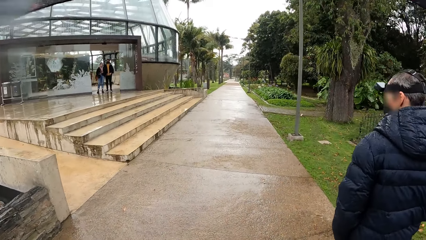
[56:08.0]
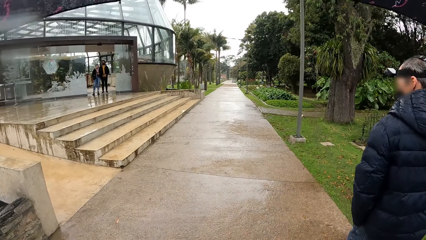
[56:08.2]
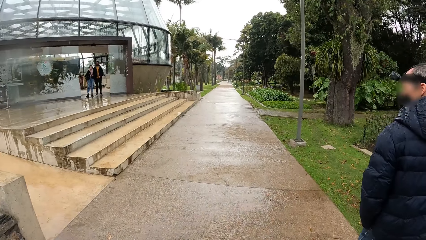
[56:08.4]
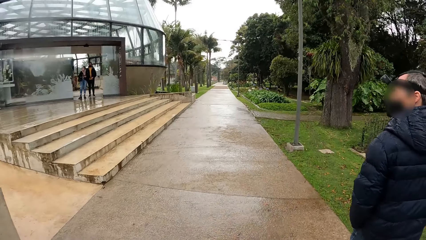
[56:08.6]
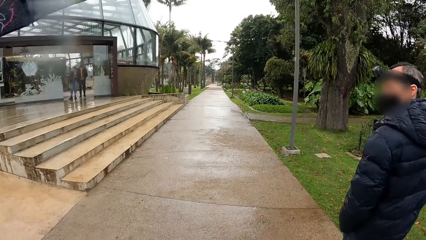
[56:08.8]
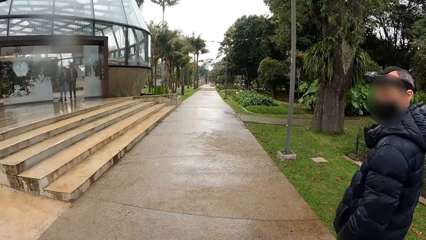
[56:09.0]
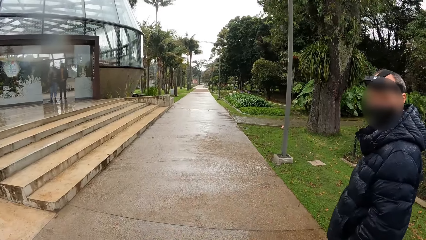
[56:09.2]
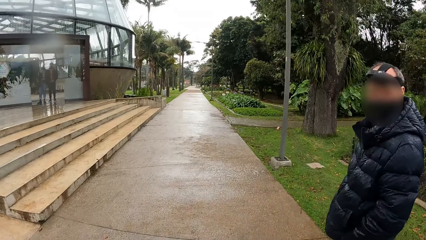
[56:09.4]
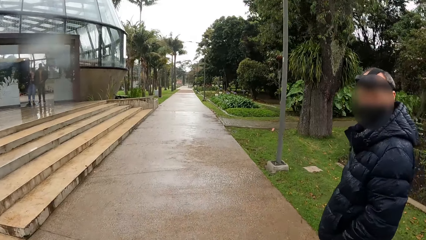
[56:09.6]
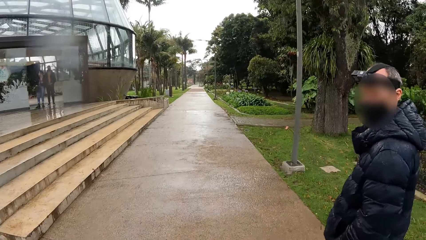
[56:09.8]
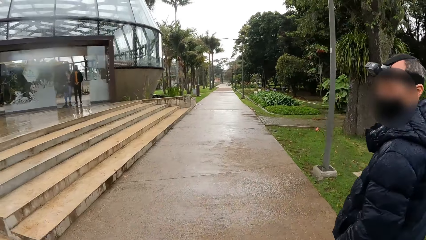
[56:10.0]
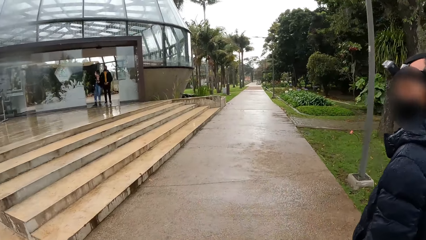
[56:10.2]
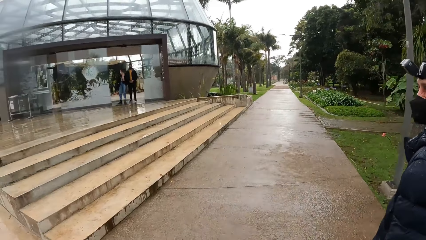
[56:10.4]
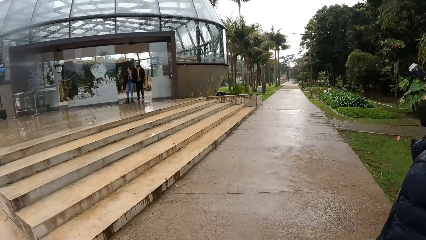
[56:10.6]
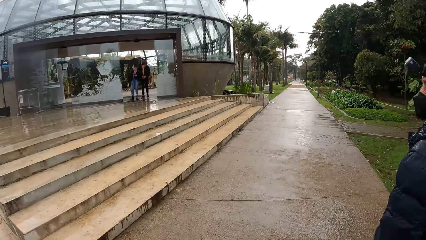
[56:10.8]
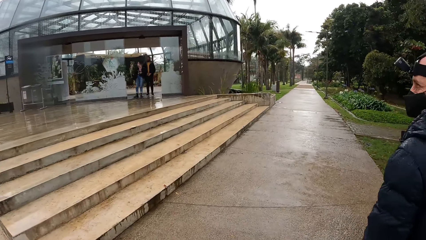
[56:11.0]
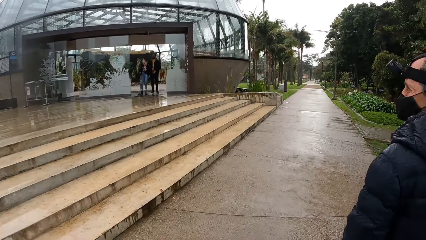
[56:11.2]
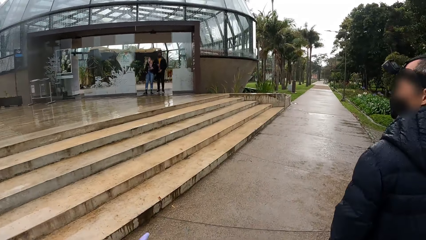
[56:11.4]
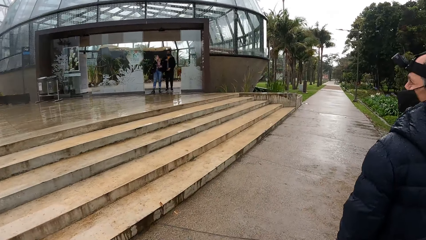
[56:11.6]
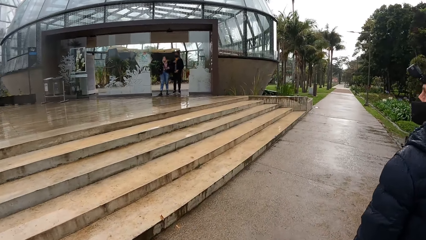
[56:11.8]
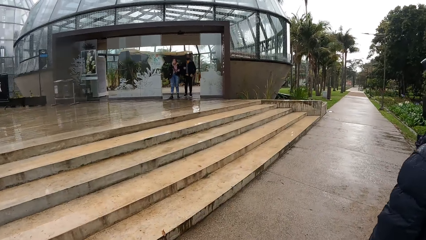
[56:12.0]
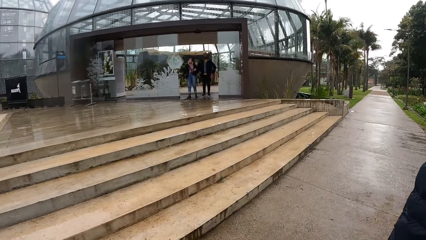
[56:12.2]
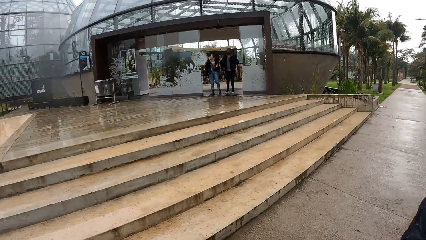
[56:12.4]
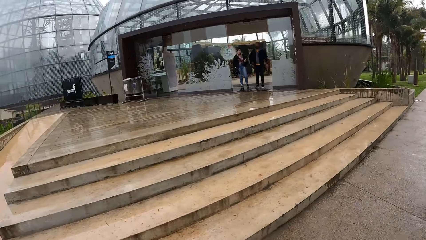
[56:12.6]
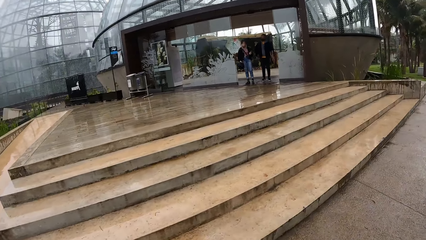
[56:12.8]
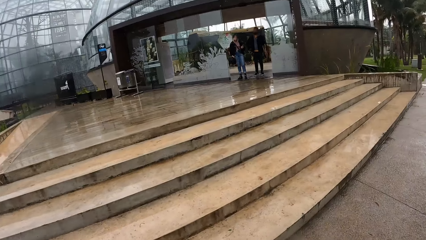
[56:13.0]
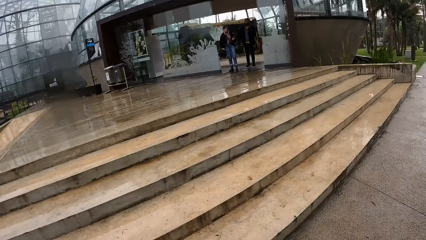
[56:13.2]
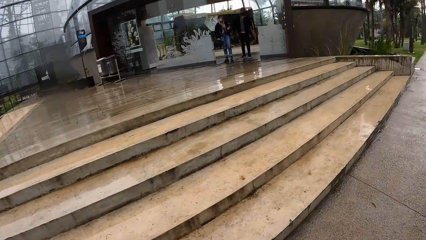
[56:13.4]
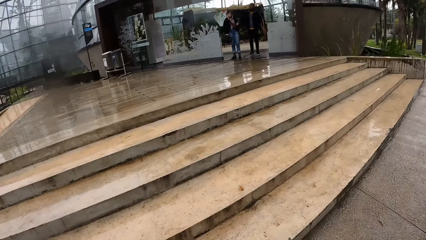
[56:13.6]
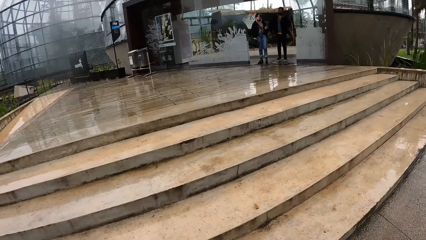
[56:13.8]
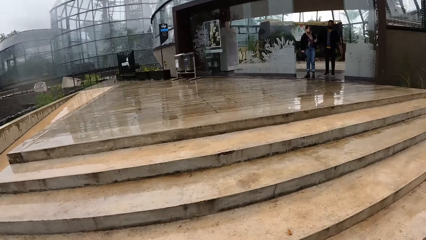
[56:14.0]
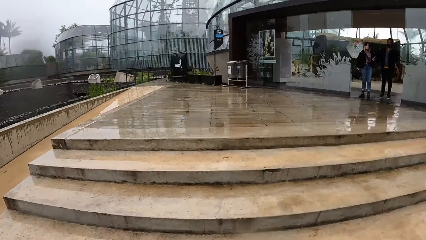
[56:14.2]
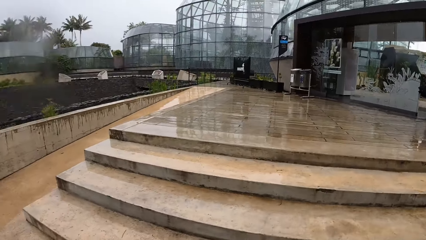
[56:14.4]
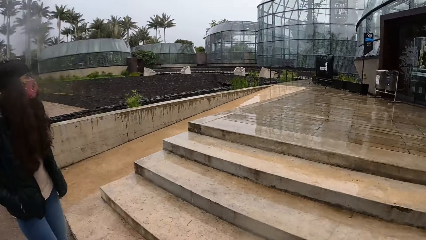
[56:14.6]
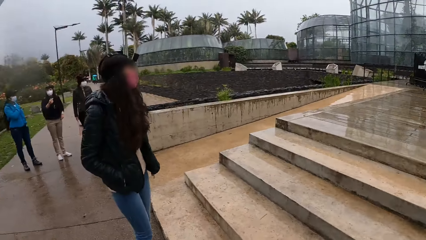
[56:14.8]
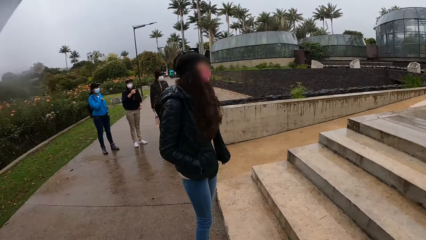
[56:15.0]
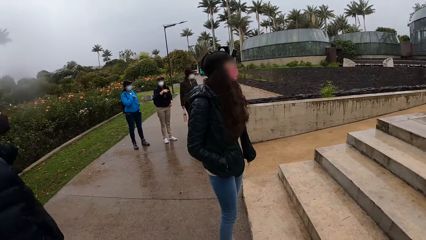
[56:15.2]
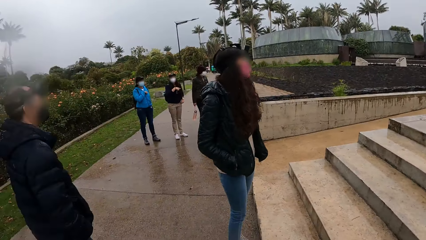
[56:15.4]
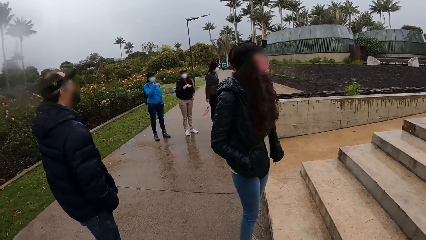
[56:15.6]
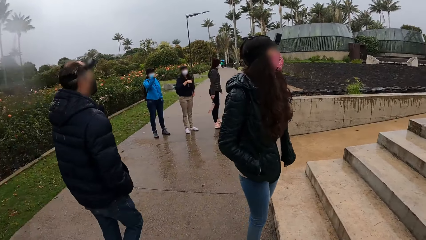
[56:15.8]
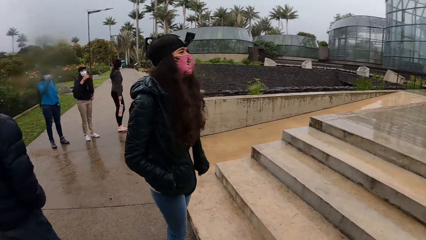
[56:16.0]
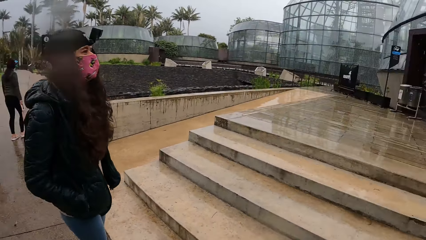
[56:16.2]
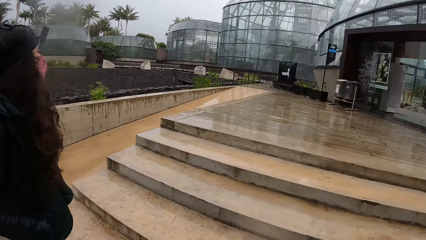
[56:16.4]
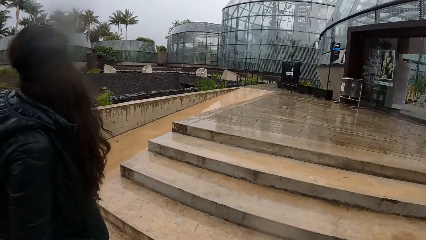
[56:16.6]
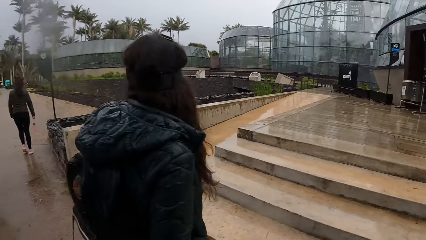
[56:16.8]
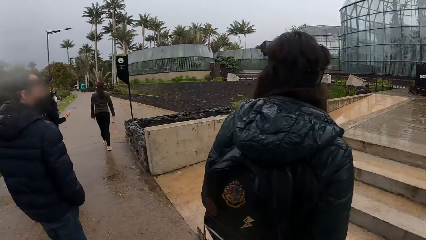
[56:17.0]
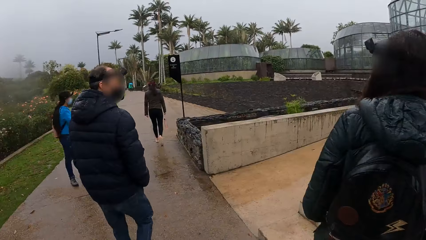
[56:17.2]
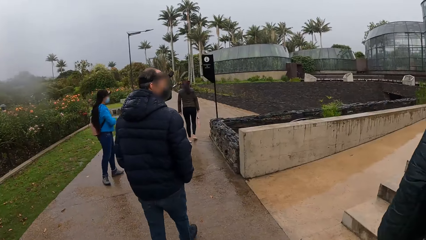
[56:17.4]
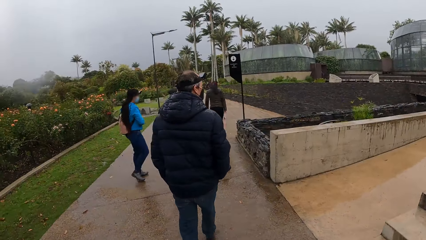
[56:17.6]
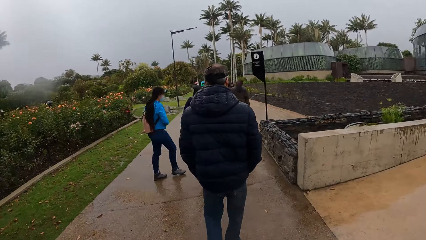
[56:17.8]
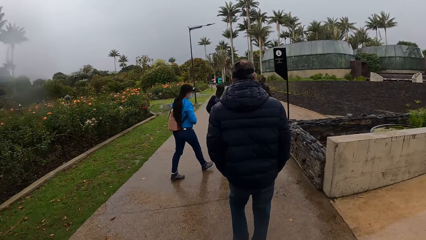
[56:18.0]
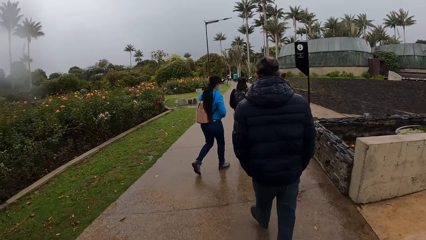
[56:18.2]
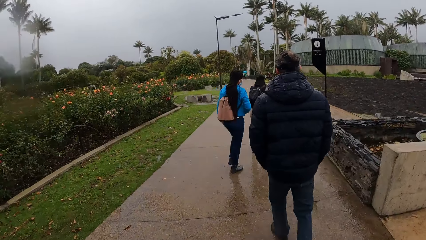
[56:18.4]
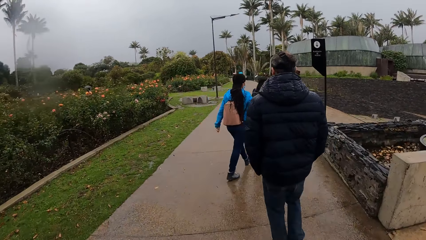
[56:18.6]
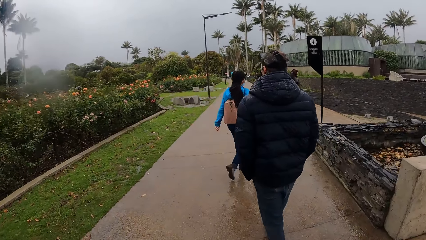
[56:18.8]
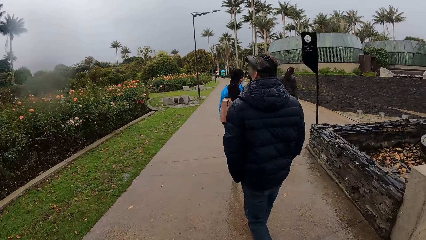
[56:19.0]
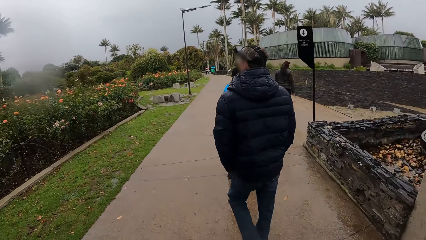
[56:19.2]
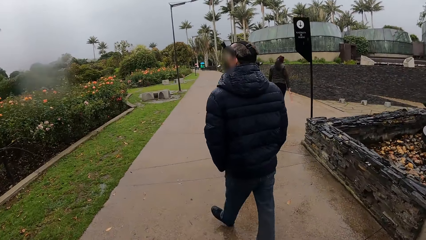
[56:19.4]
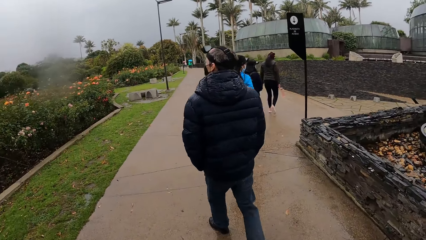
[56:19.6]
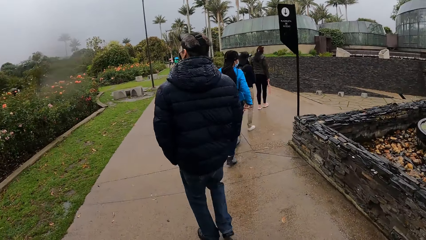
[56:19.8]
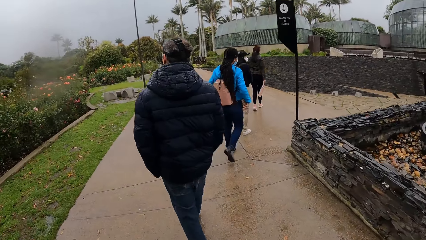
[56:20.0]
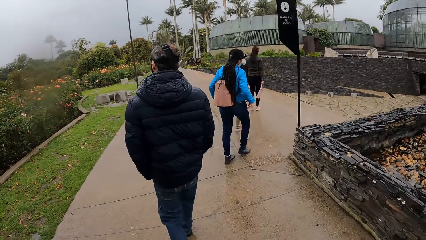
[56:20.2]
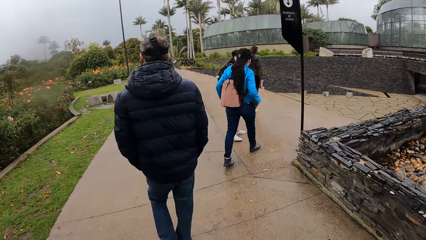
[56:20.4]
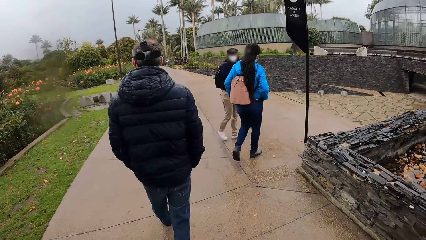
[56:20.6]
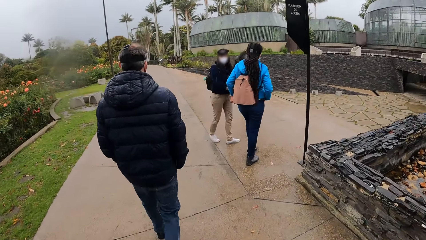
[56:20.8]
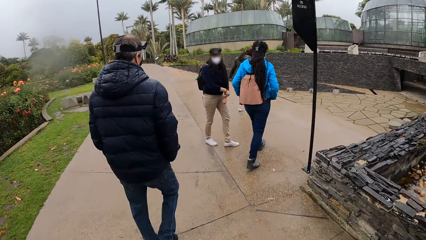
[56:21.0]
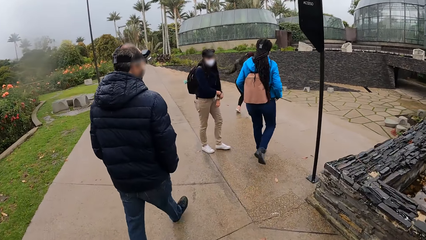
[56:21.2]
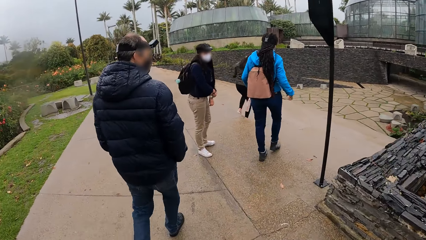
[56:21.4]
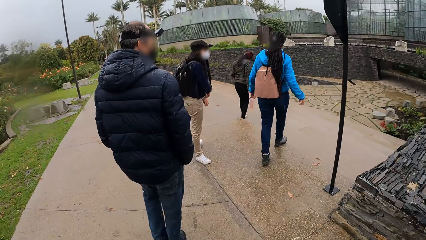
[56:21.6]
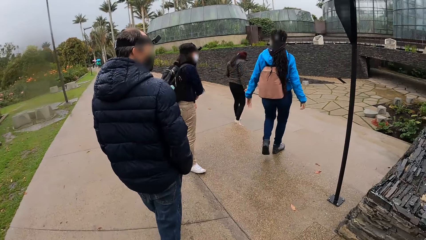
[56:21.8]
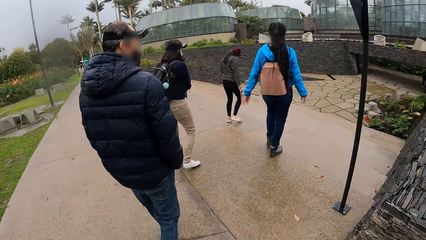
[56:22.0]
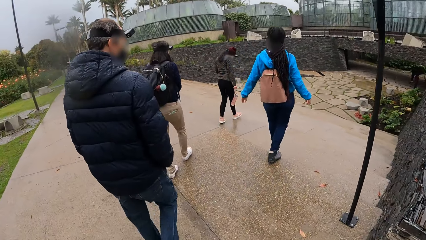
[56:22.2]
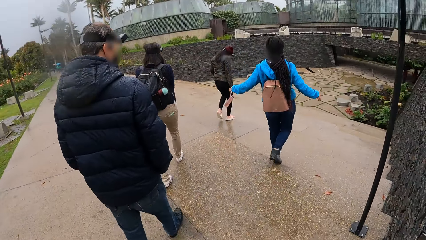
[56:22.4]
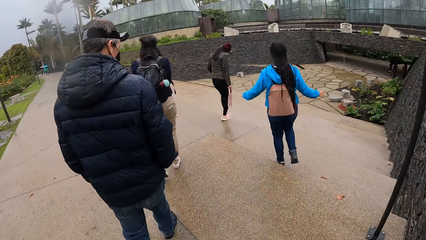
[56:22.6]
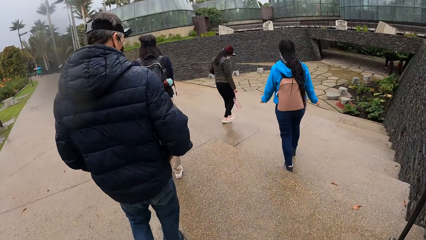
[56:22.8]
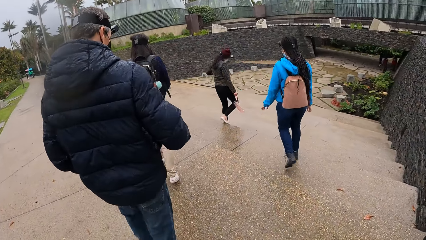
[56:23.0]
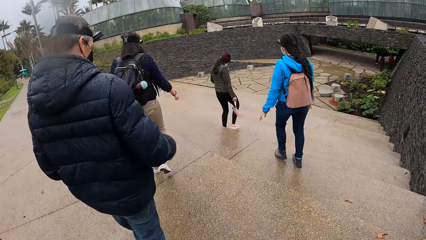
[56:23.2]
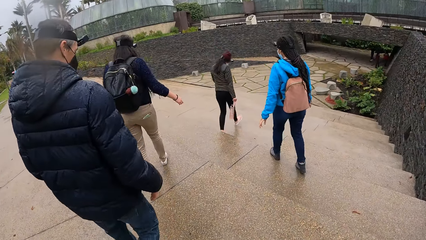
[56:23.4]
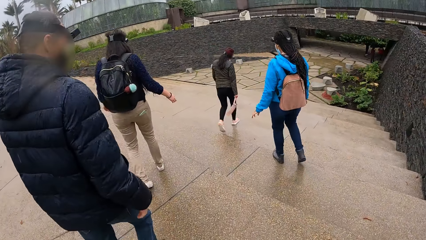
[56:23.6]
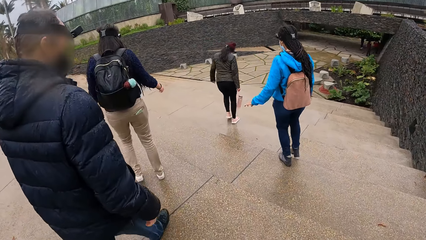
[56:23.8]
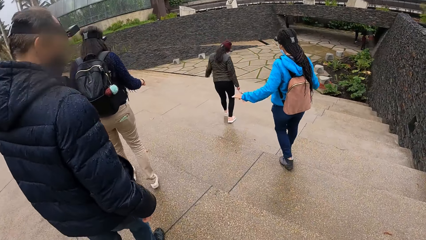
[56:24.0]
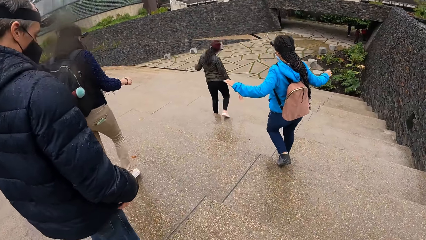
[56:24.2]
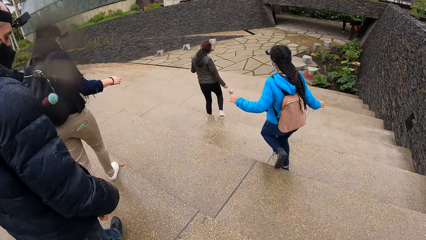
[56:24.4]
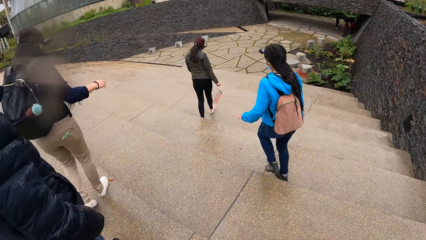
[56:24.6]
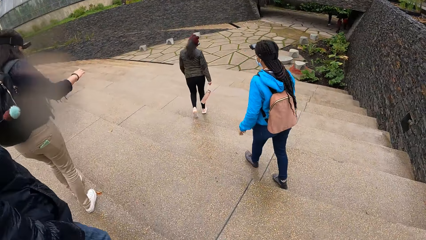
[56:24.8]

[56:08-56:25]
The camera wearer turns around. They look at a lady. They walk on the pavement.
